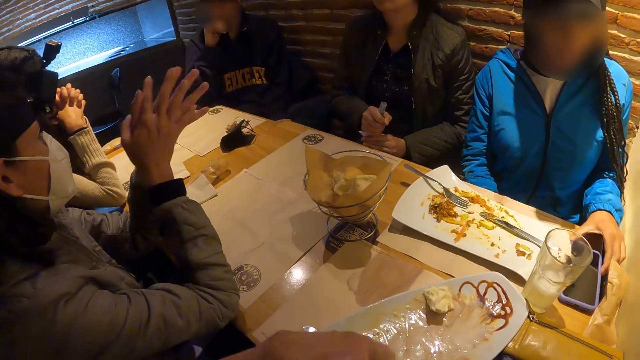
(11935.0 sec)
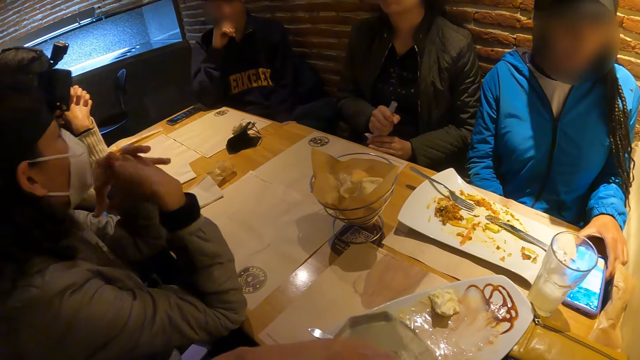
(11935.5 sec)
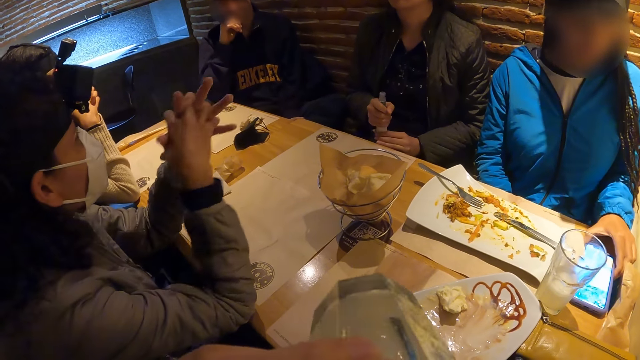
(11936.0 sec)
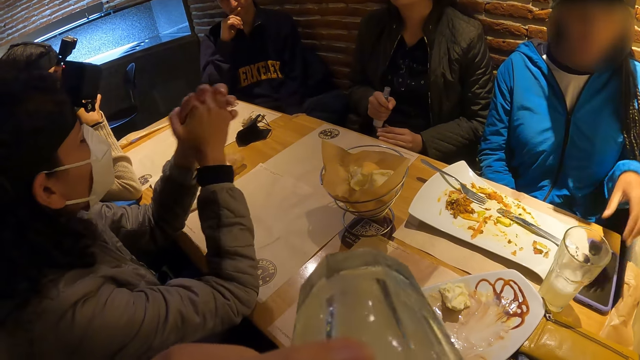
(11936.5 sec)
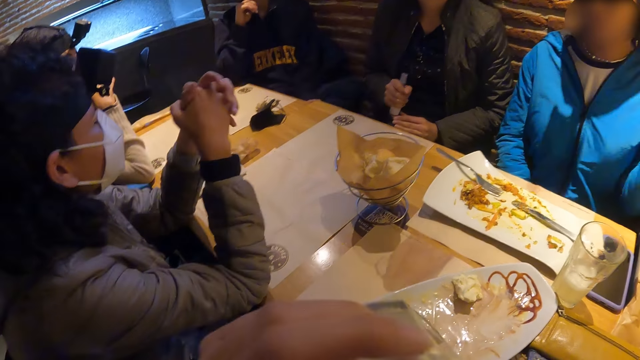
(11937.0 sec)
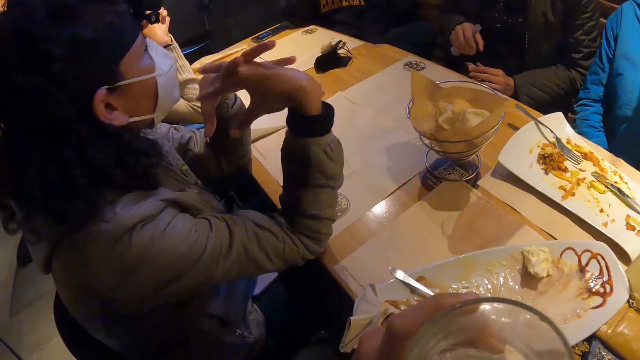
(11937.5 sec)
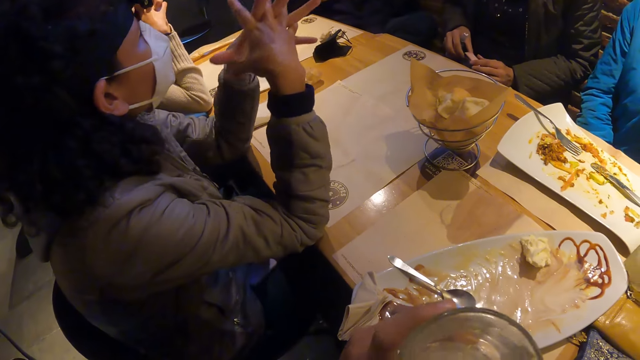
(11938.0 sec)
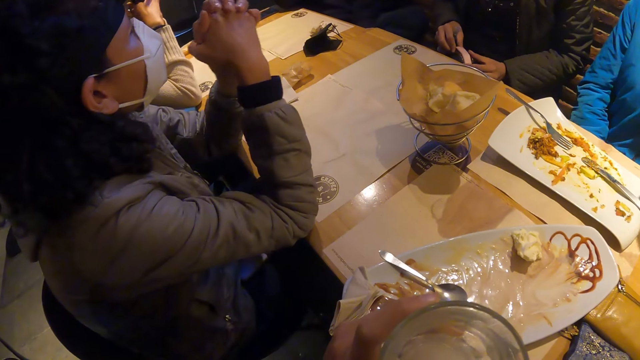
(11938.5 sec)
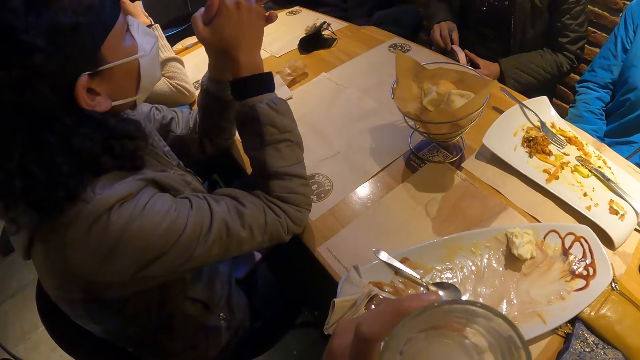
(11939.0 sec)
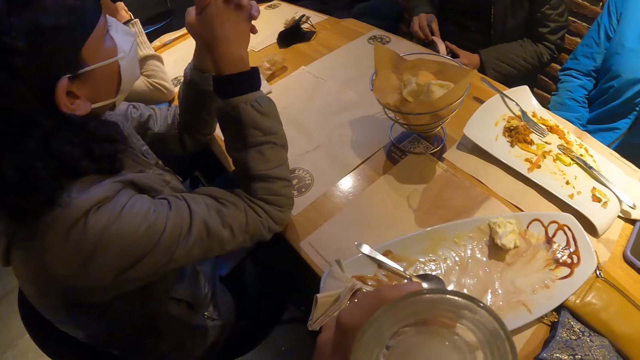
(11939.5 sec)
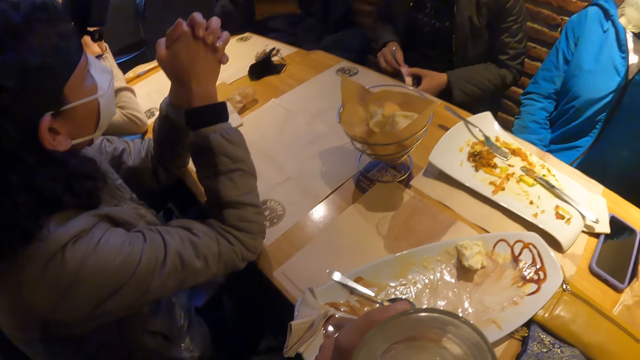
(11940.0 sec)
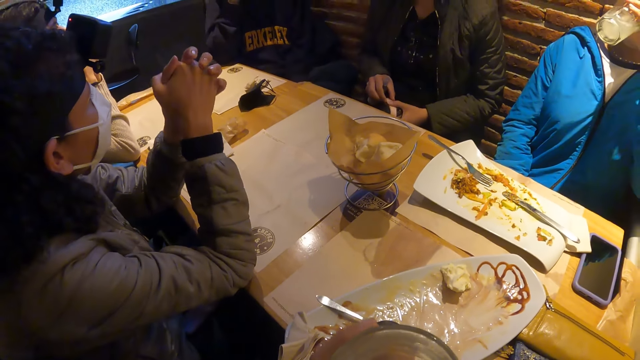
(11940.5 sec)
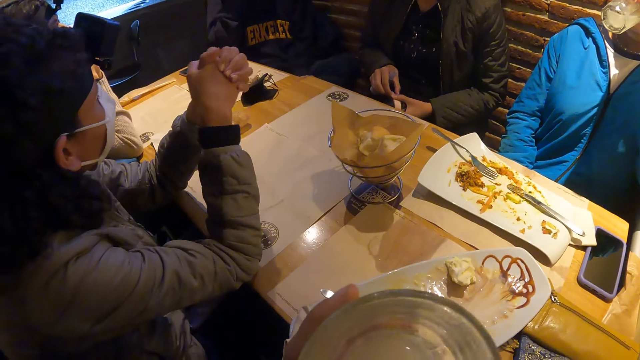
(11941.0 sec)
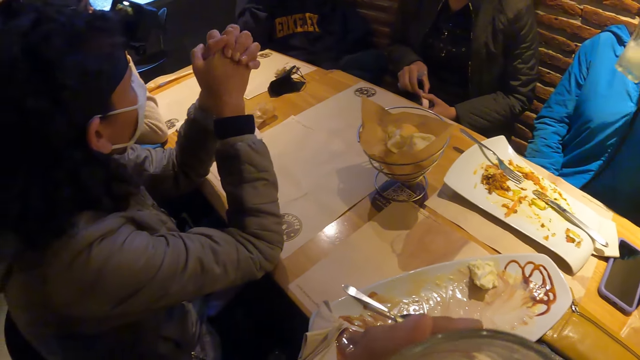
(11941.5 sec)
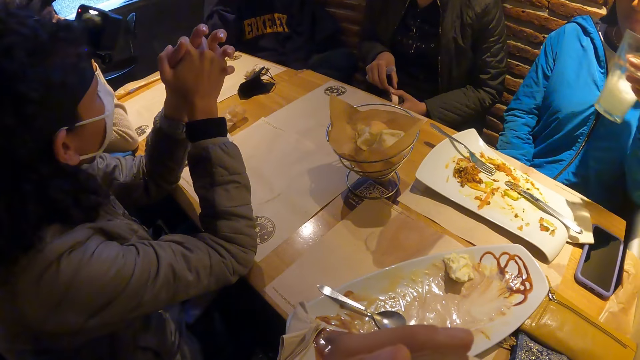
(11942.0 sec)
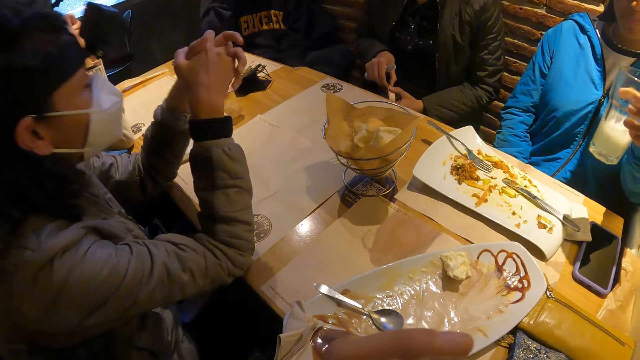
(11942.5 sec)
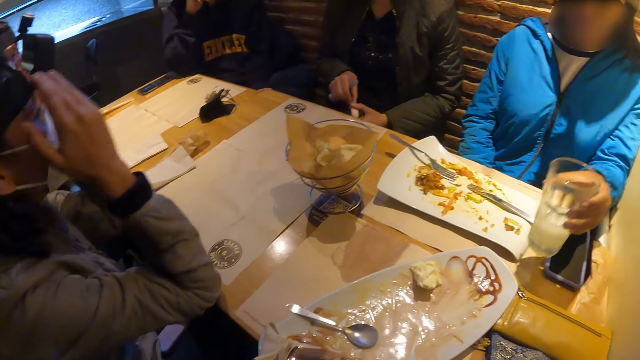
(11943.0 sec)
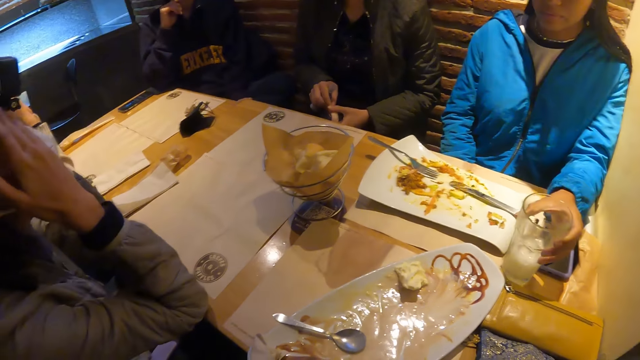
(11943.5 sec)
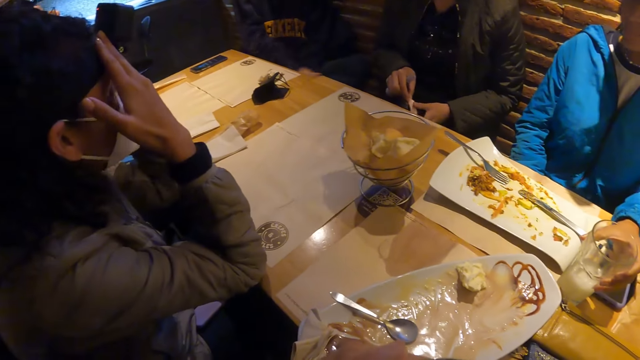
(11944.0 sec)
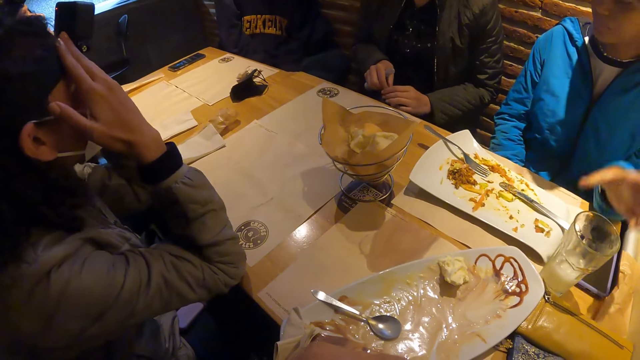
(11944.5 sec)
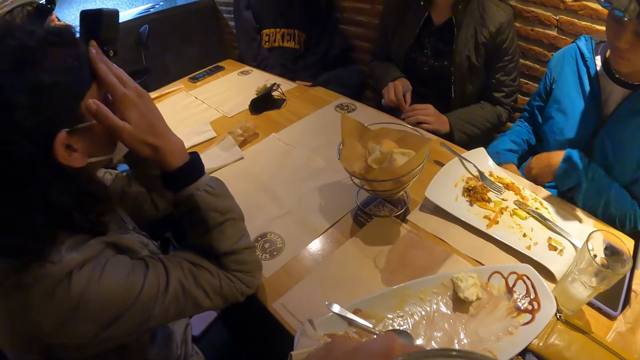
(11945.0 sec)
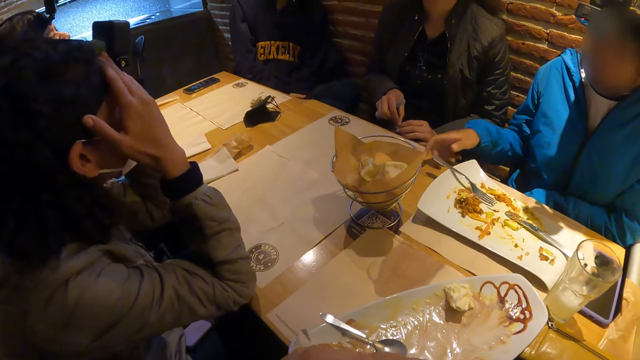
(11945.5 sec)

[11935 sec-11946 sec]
The camera wearer drinks from the glass of milk in her left hand. A lady looks at the phone. The camera wearer sips the drink. The lady drinks a glass of milk in her left hand. The lady drops the glass of milk on the table with her left hand.

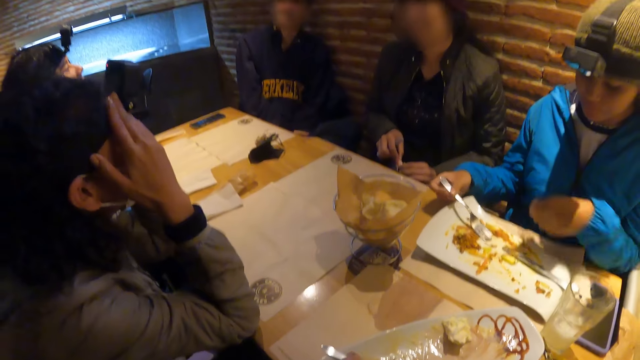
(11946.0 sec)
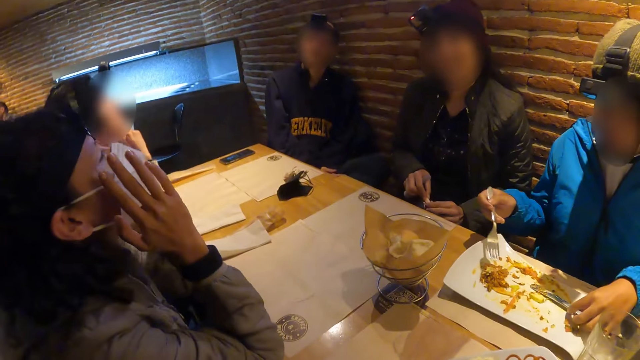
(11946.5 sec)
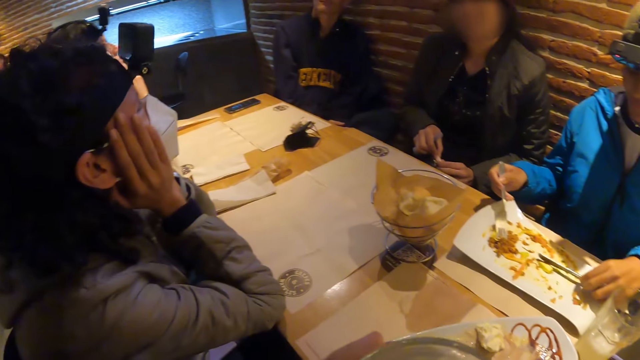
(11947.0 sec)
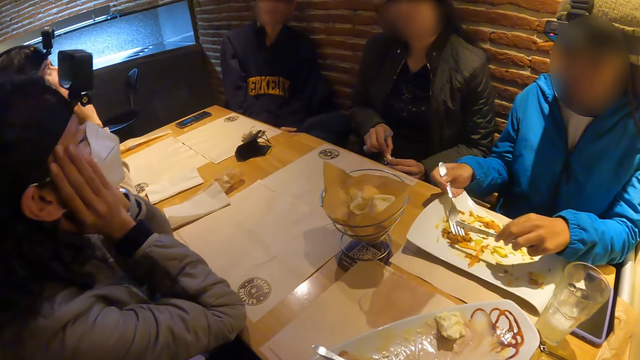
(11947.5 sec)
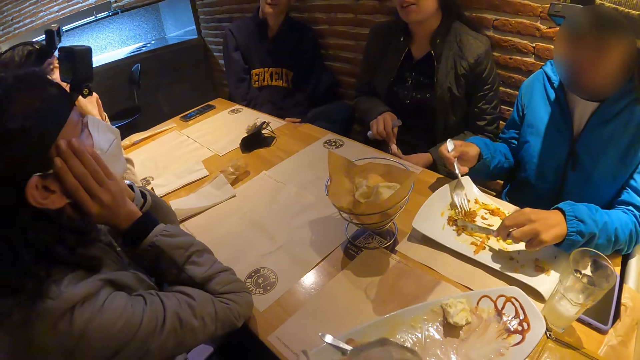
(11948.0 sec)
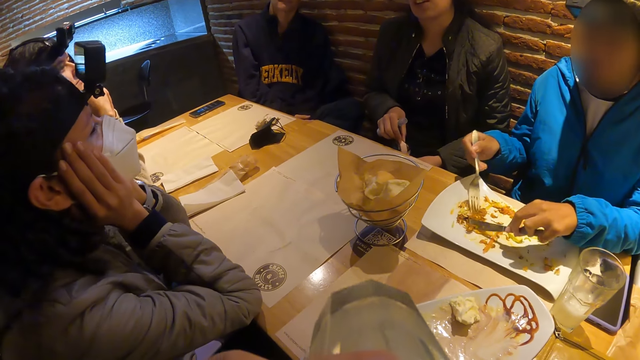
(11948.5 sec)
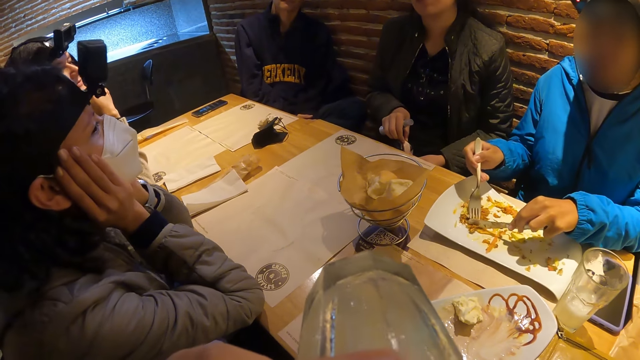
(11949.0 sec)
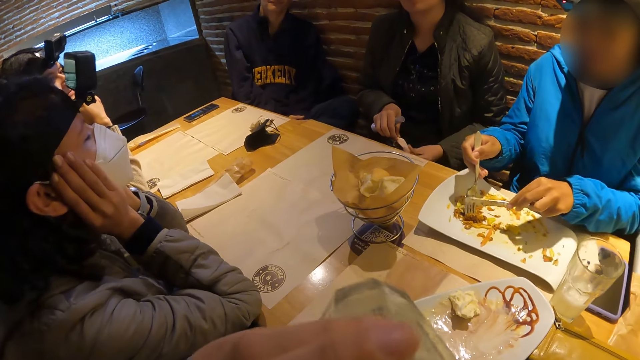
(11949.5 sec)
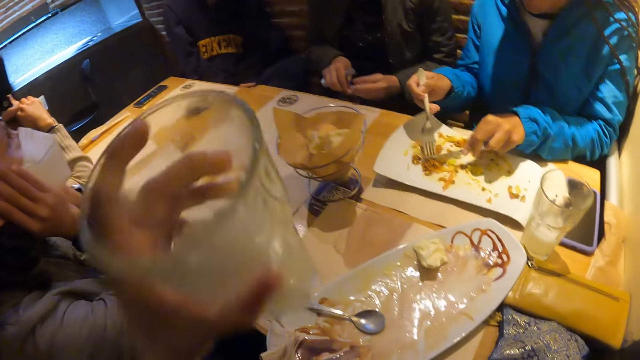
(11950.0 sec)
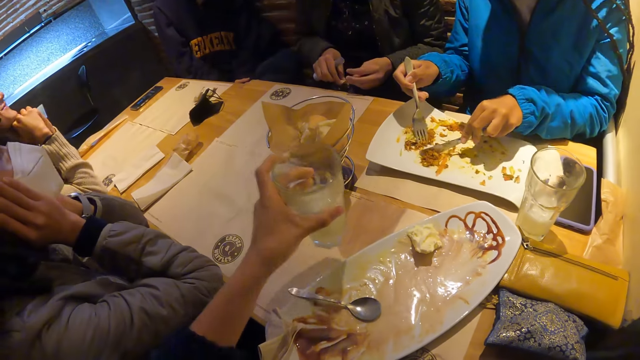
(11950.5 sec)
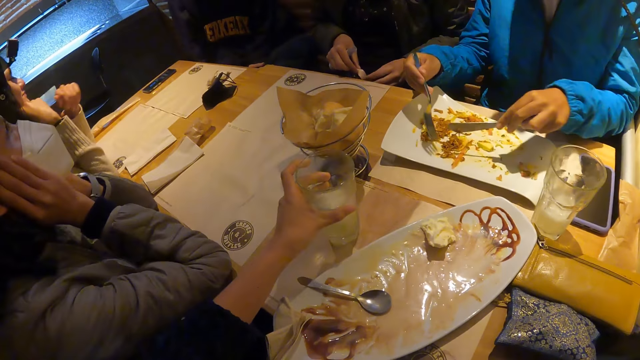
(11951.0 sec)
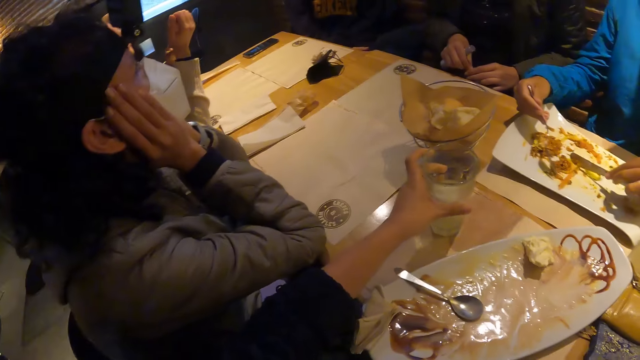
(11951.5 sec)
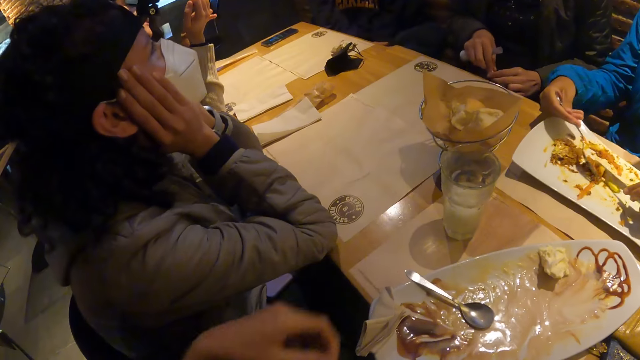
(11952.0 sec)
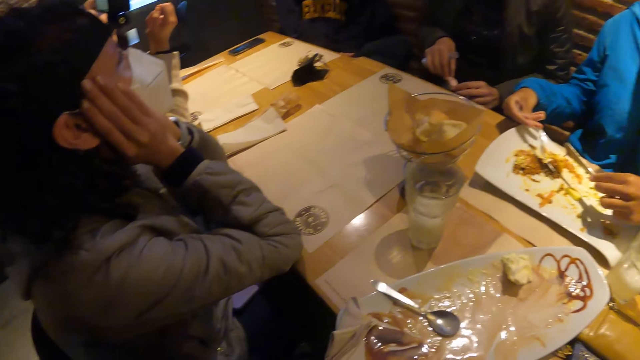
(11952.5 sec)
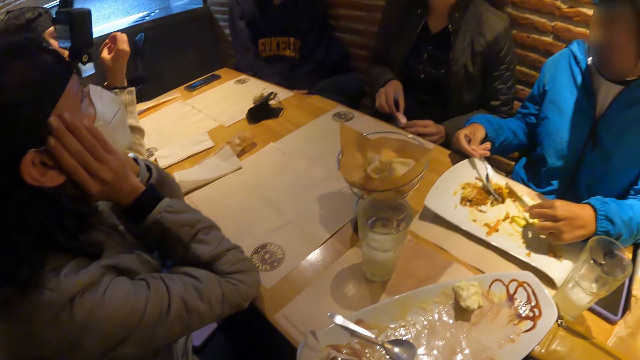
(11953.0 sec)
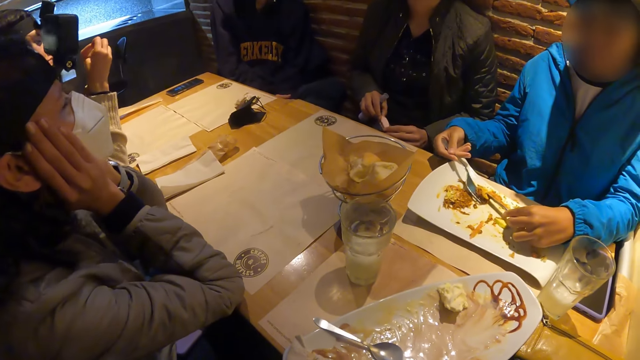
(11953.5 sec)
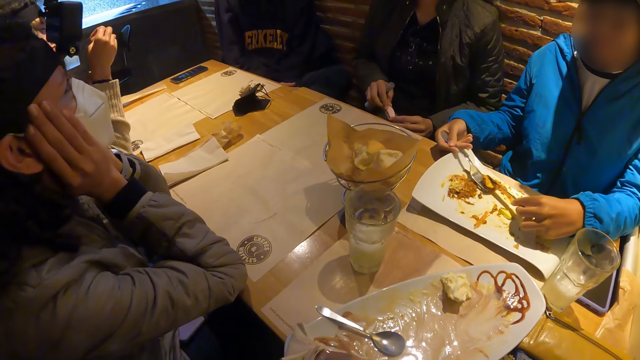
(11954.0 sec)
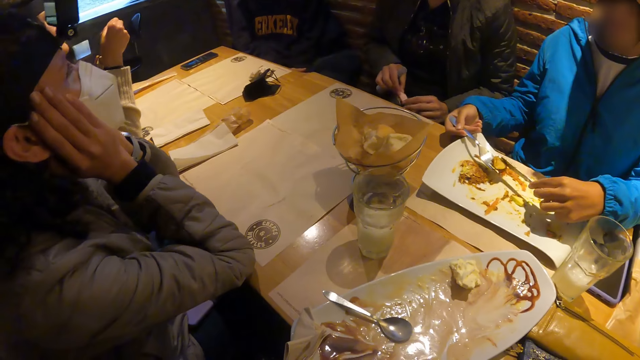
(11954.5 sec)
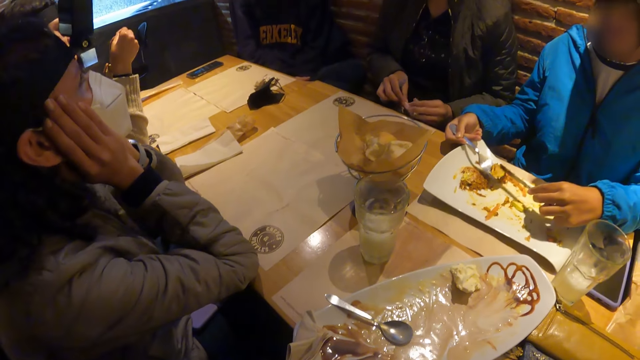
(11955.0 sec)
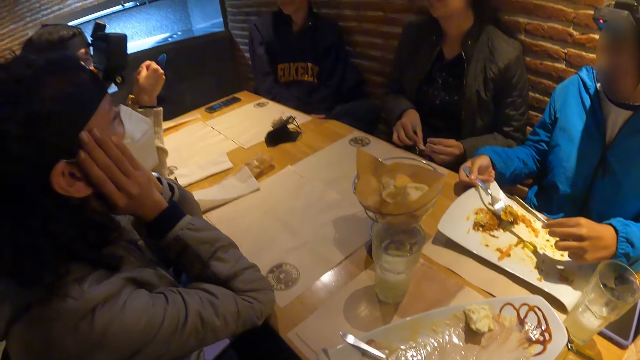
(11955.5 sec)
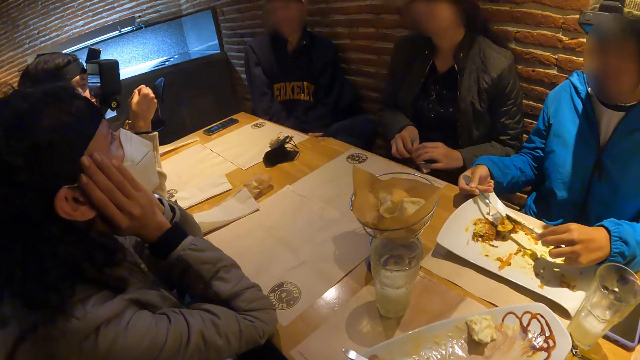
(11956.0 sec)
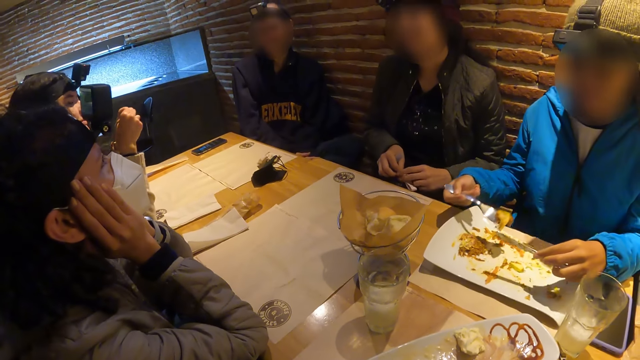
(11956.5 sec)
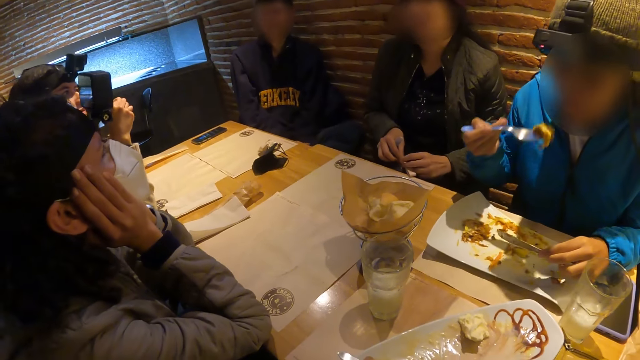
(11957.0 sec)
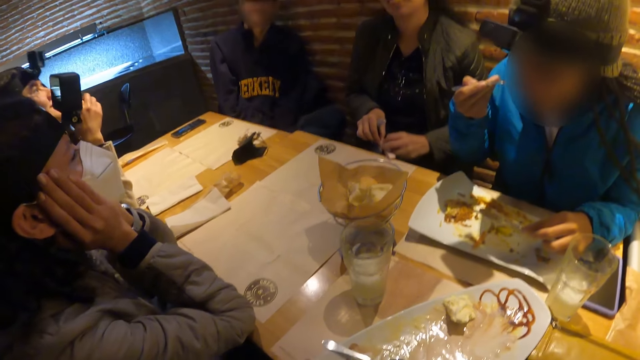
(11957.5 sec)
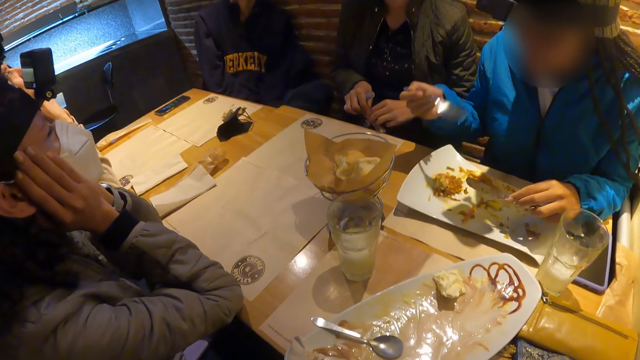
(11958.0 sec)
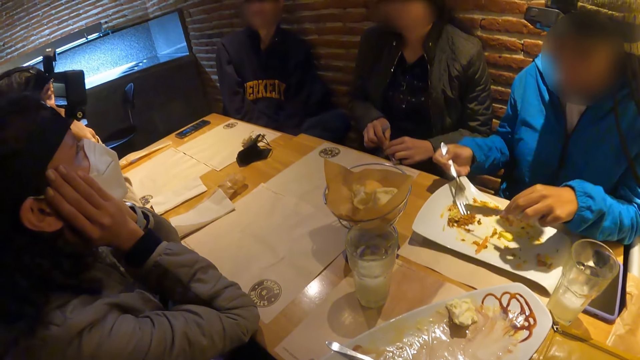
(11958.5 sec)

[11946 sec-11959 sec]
The lady picks up a fork. The lady eats from the plate with the cutleries and picks up a knife. The camera wearer sips a drink. She drops the glass of milk on the table with her left hand.
